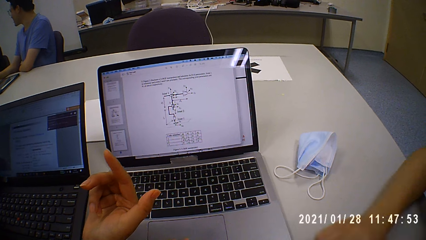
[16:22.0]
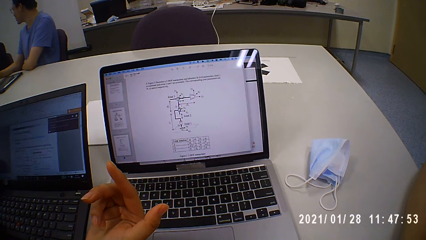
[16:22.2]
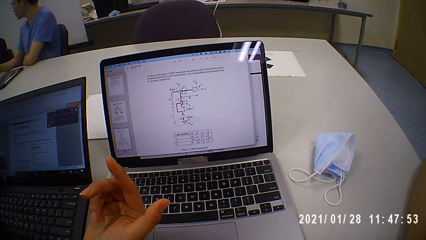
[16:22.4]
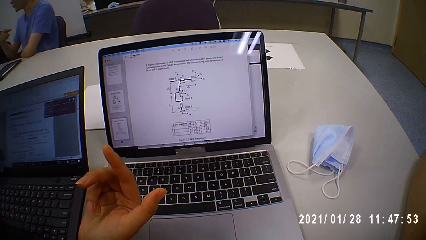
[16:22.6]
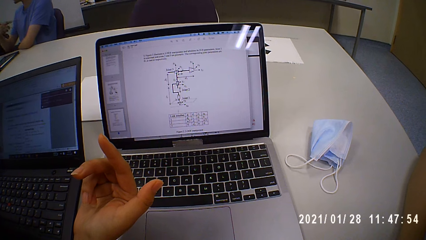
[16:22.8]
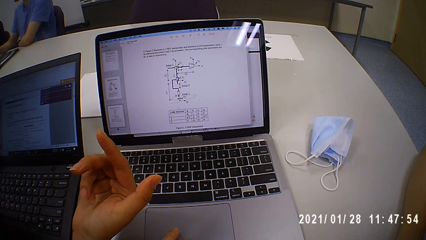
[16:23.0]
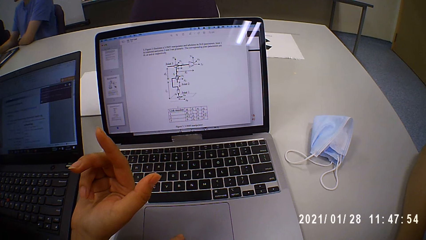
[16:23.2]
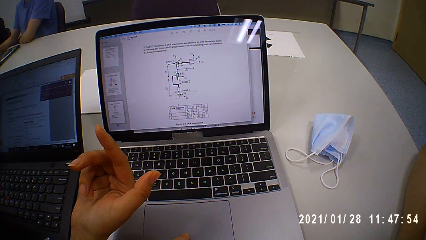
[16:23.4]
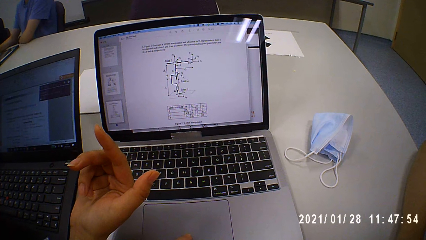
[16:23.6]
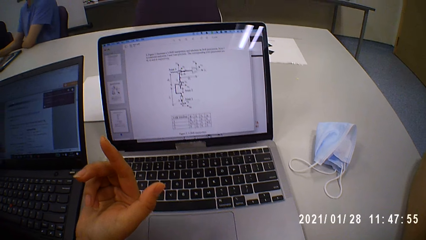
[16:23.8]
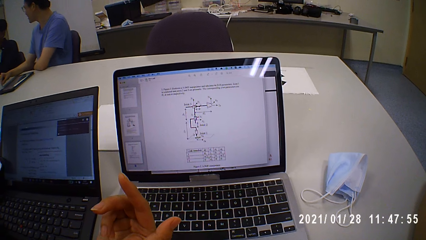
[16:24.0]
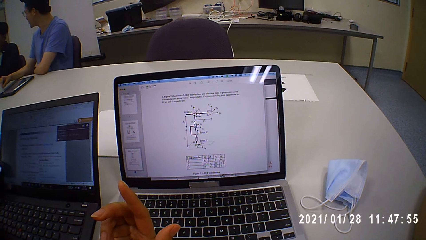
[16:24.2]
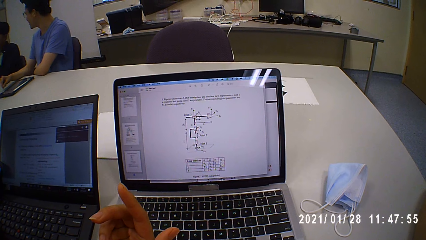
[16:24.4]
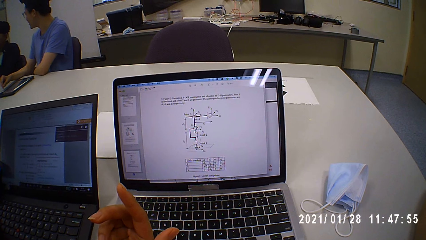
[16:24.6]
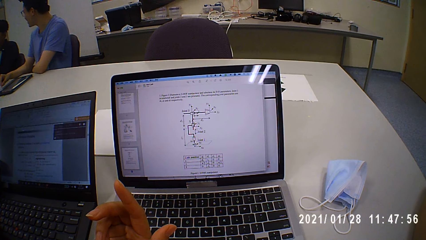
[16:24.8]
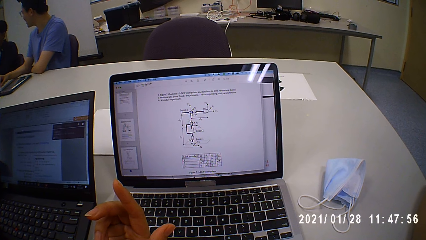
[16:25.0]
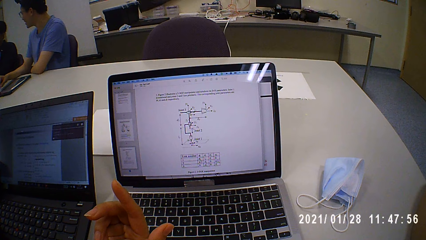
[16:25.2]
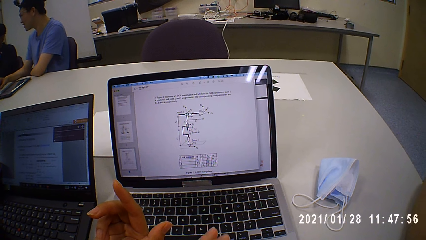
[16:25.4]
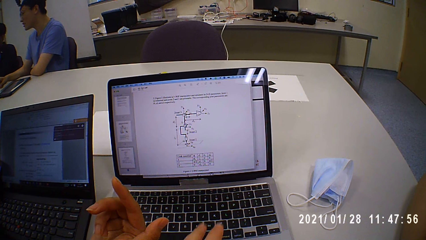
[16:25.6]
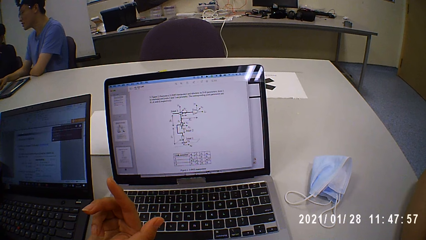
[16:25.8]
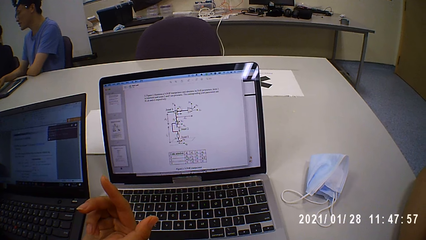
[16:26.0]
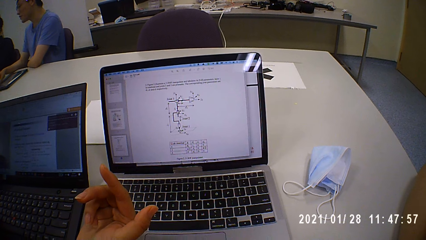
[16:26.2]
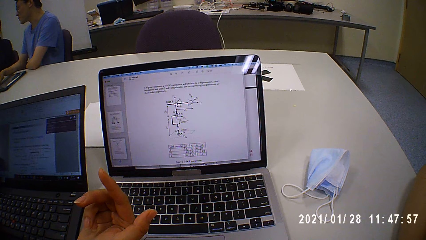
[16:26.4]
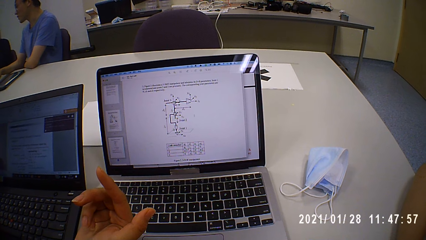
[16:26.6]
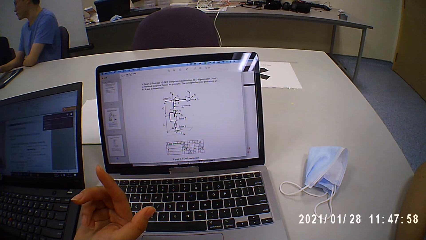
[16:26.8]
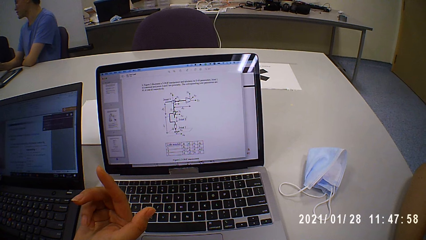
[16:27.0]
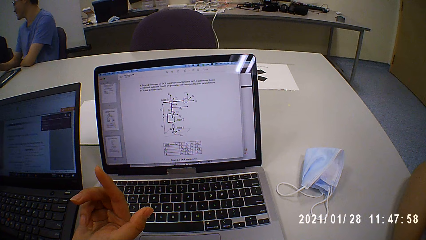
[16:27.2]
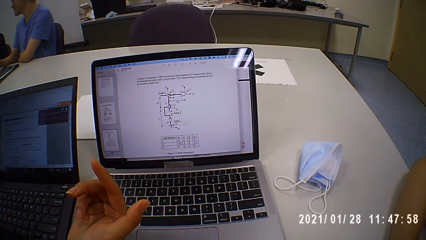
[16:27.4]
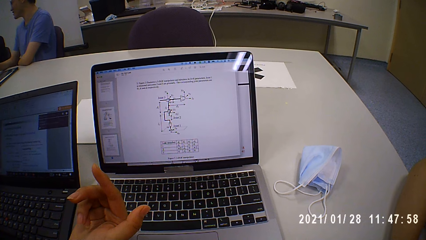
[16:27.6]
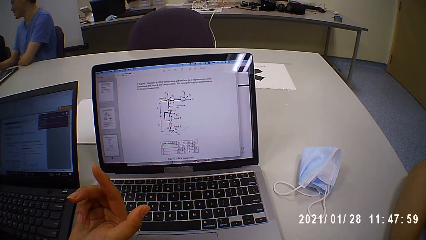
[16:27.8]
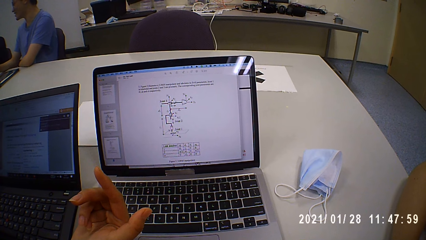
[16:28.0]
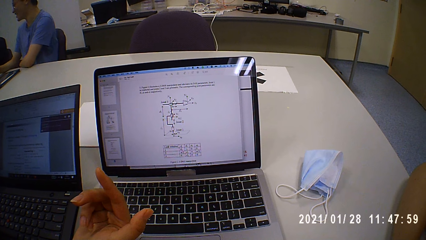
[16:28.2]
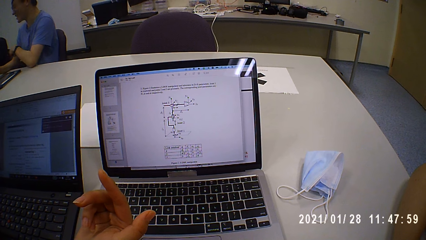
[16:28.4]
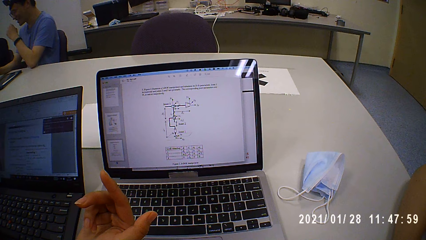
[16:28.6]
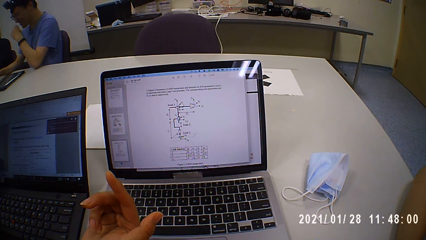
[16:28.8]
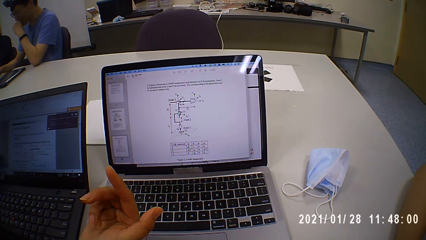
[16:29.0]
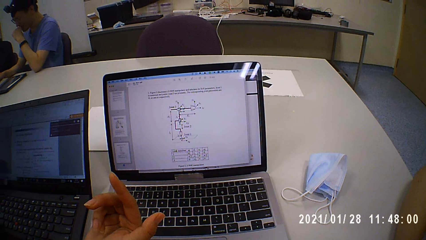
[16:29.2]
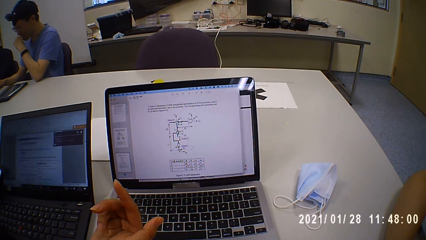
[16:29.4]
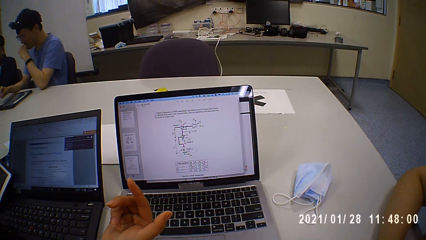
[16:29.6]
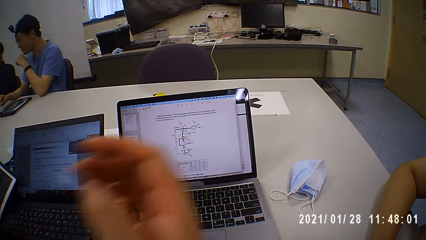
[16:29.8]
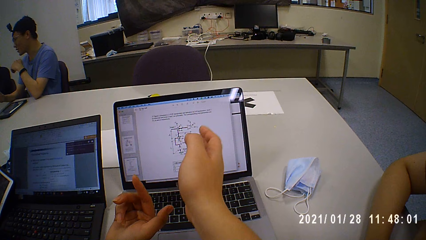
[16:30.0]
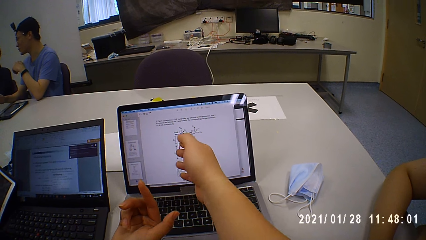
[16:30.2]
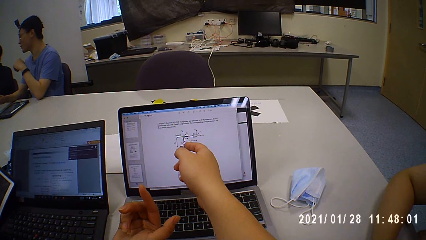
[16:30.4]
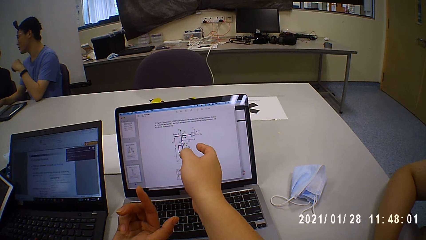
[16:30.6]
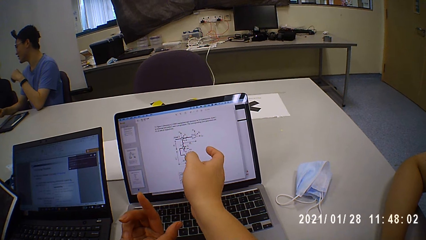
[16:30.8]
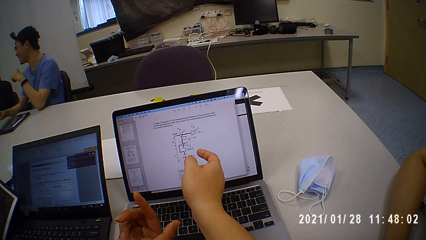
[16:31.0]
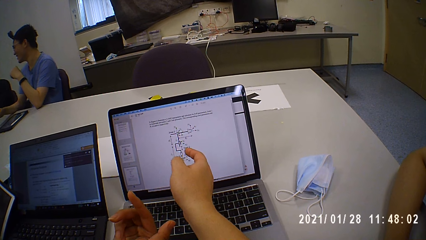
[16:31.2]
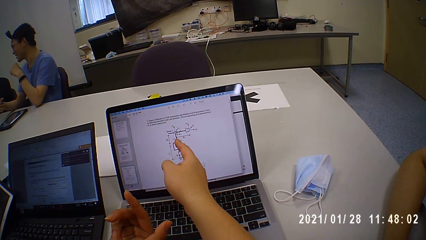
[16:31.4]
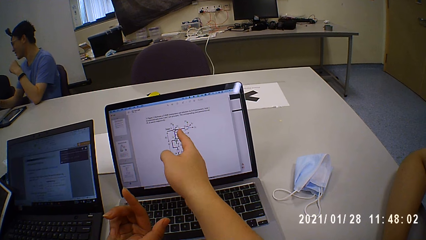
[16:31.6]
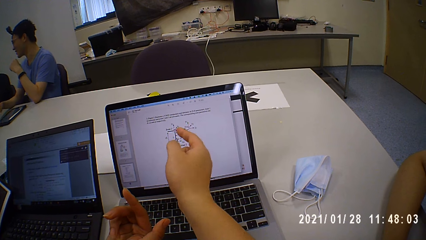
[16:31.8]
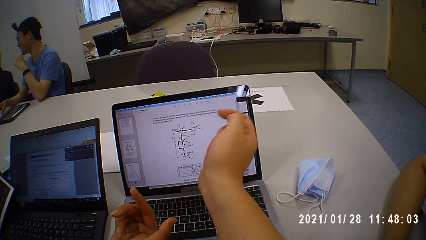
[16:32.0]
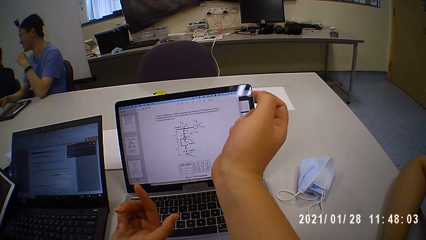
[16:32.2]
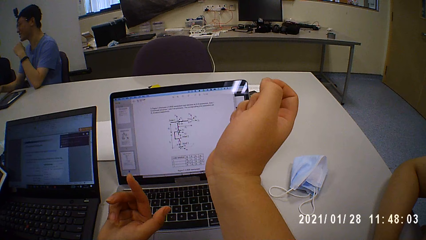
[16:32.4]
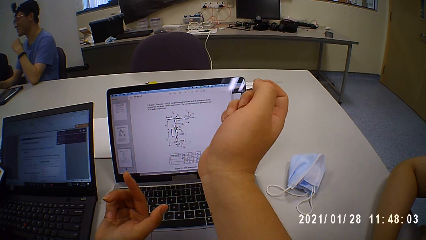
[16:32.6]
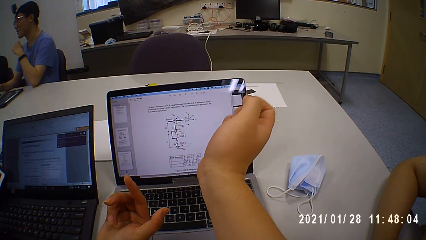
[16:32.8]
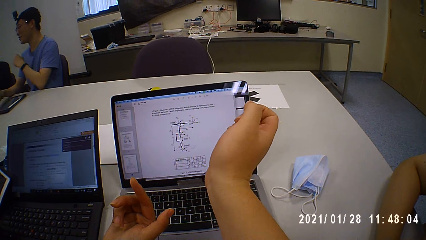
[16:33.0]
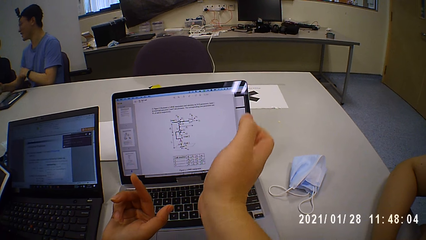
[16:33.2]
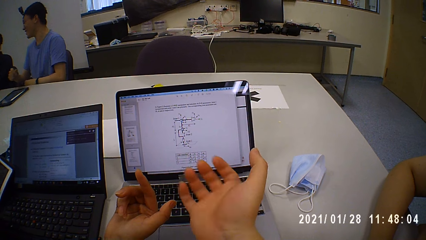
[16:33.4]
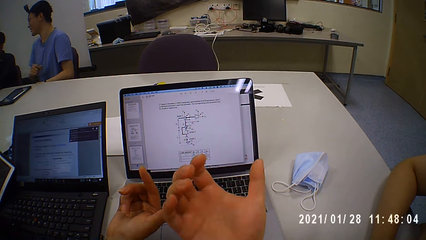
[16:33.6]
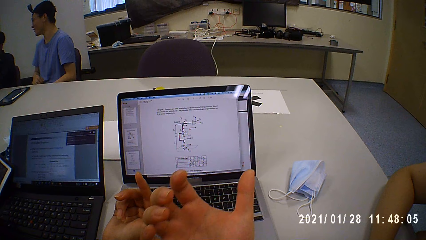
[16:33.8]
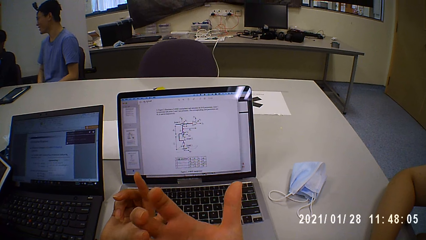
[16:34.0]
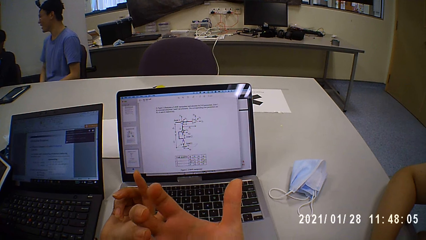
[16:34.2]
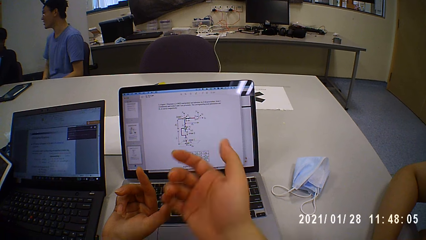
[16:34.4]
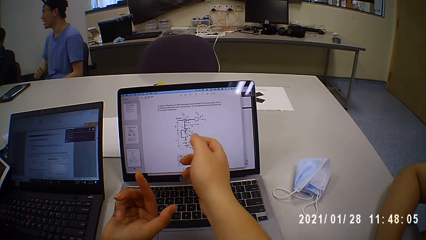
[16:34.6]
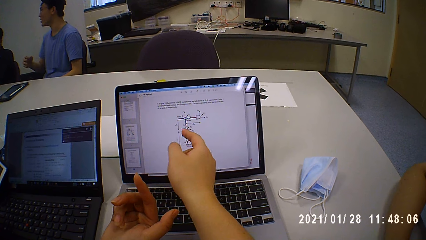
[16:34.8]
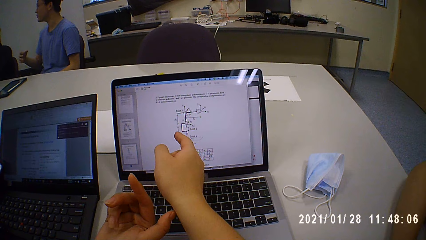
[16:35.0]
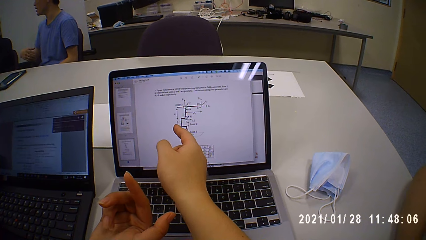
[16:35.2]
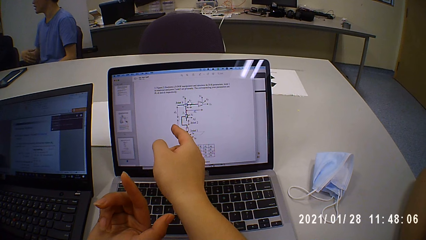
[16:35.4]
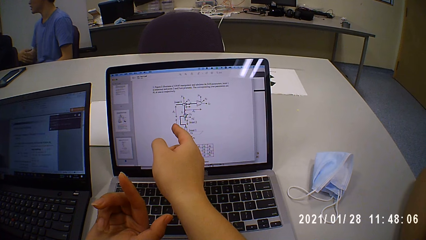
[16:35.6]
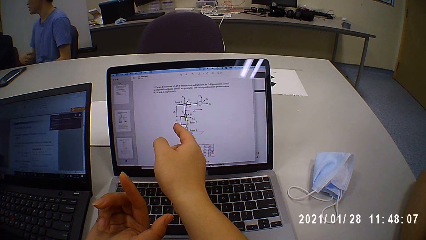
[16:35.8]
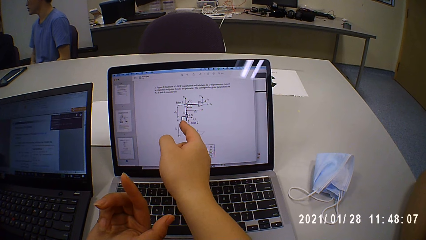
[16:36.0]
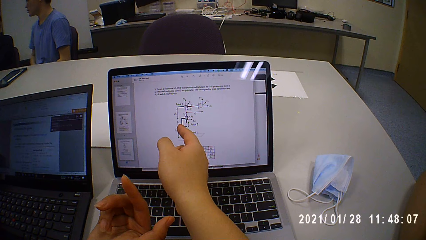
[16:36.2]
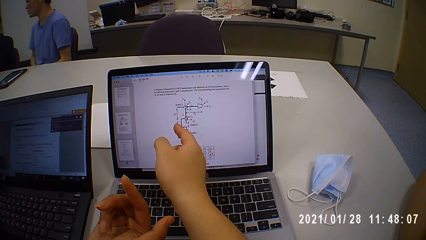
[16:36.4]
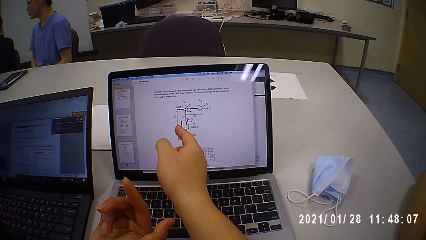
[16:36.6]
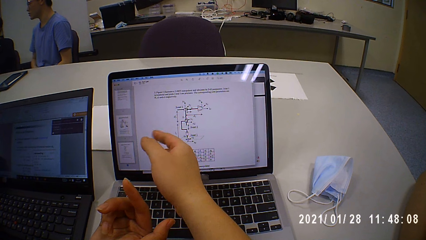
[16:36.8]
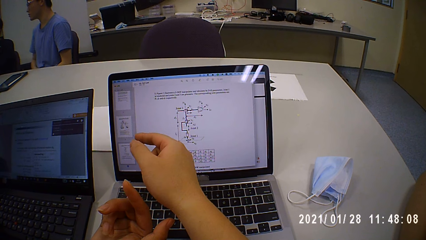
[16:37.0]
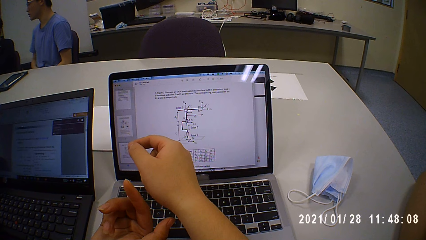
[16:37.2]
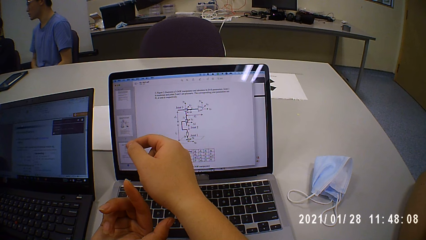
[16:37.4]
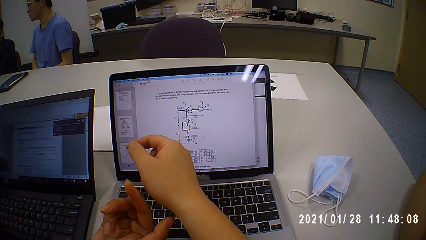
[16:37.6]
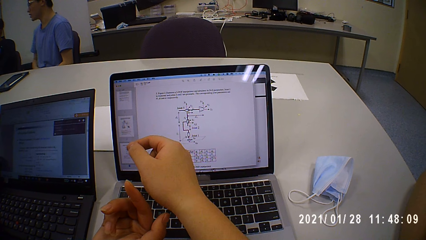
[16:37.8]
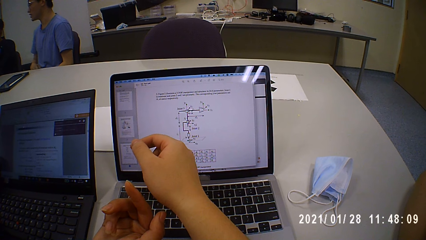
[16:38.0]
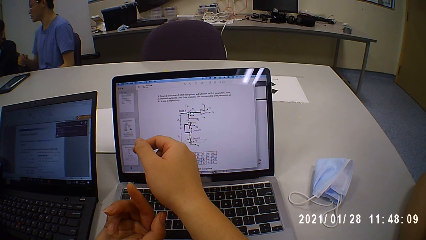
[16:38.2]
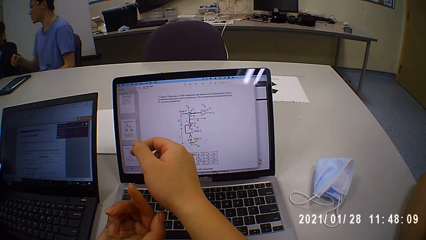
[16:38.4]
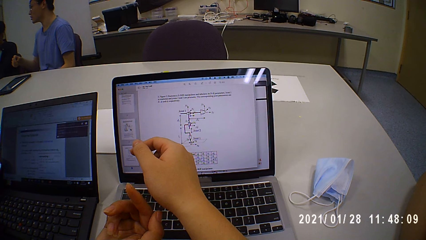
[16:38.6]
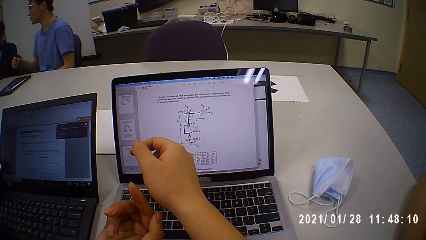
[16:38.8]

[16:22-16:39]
The camera wearer points at the diagram. They move a hand. They point at the diagram.
